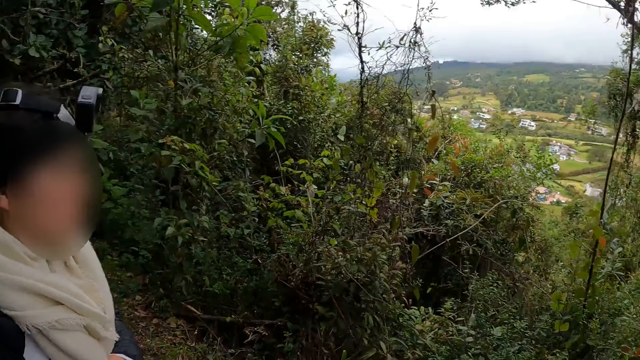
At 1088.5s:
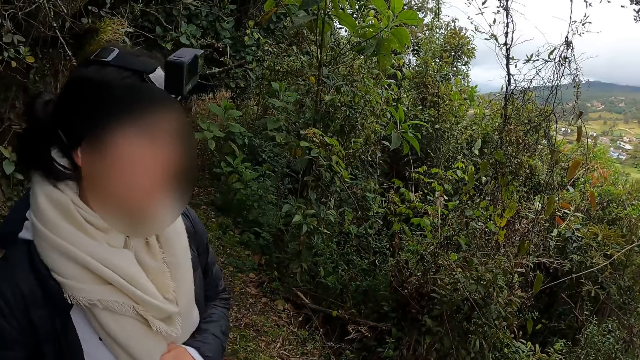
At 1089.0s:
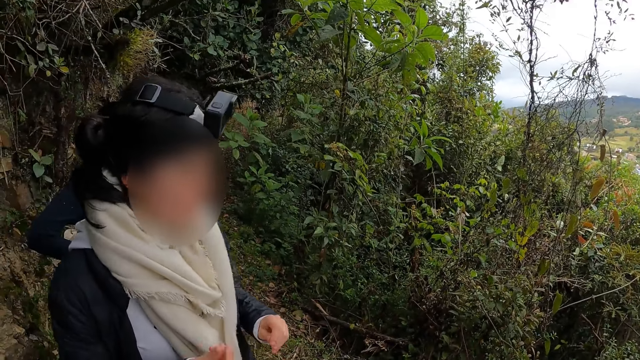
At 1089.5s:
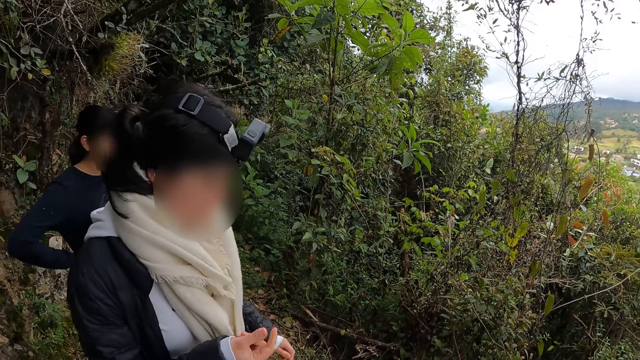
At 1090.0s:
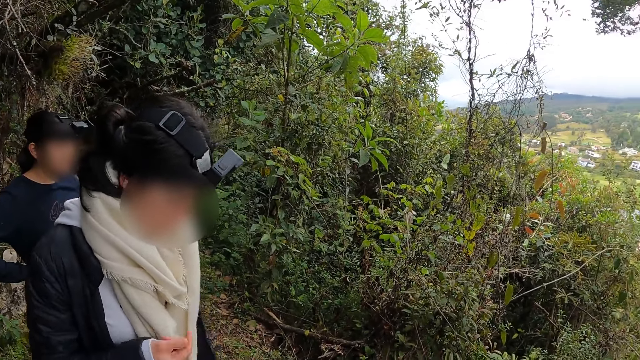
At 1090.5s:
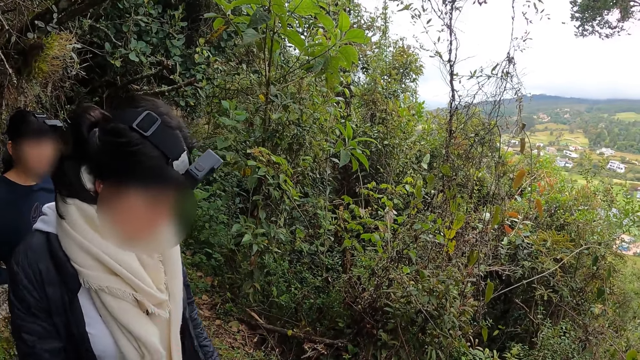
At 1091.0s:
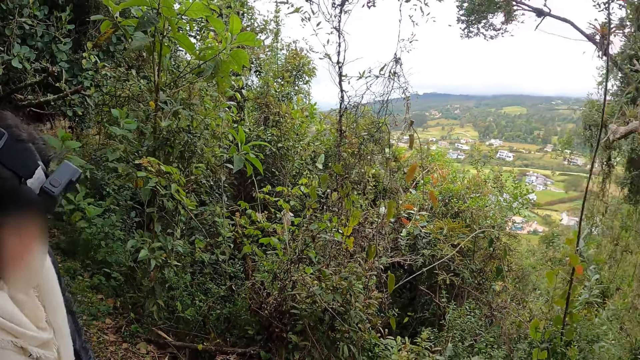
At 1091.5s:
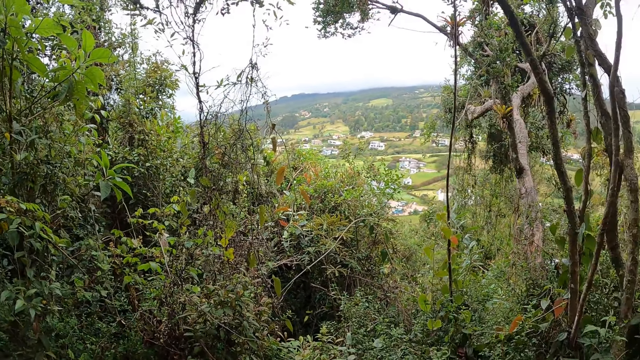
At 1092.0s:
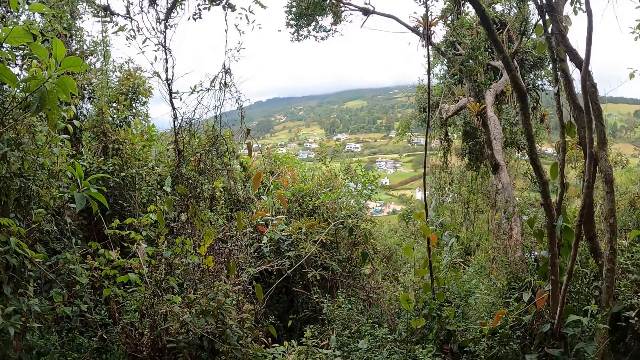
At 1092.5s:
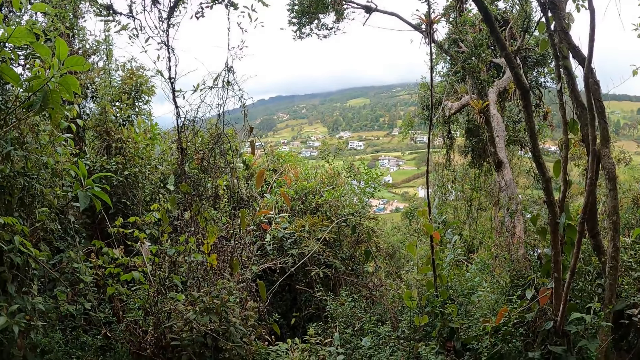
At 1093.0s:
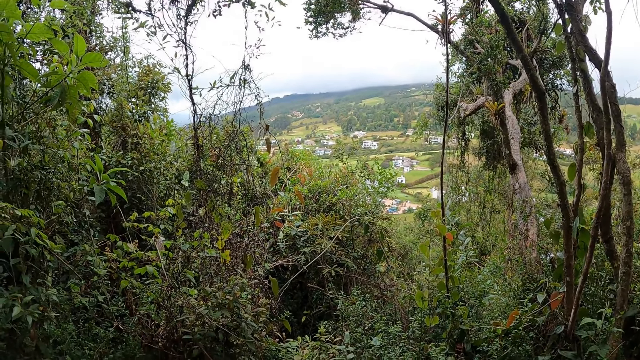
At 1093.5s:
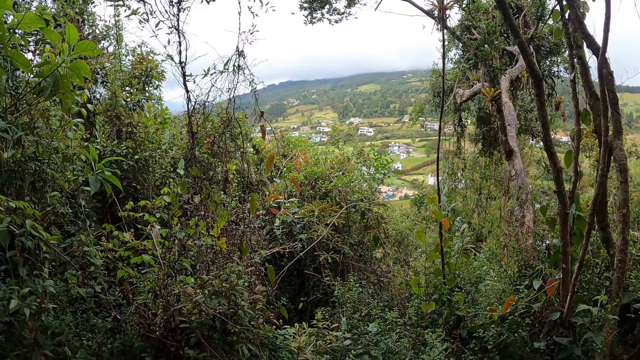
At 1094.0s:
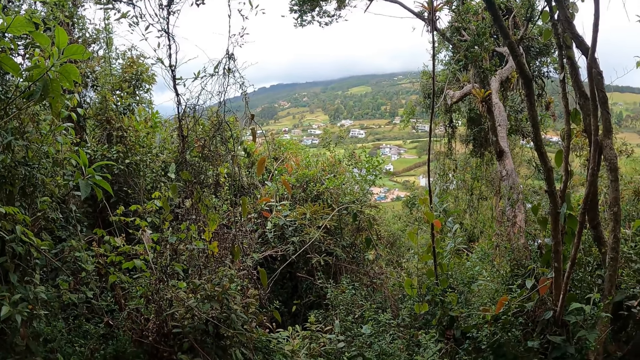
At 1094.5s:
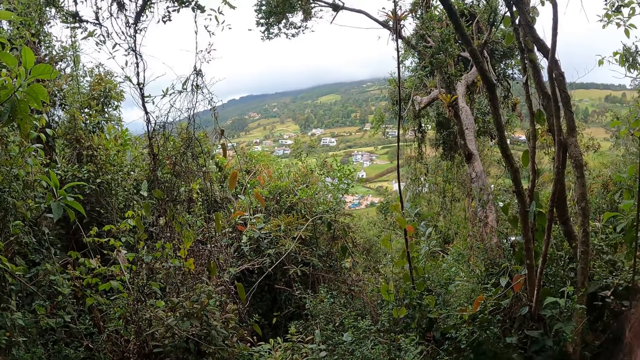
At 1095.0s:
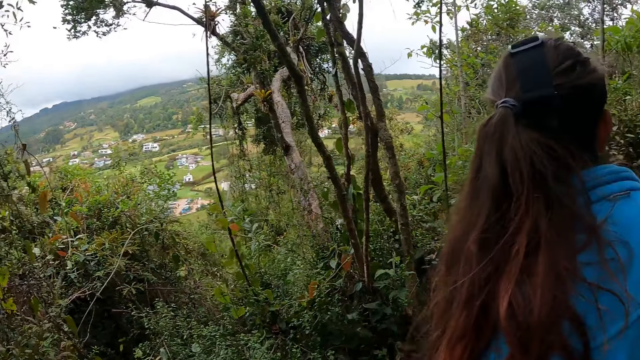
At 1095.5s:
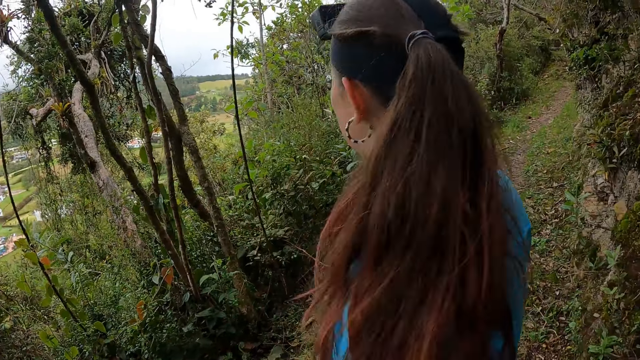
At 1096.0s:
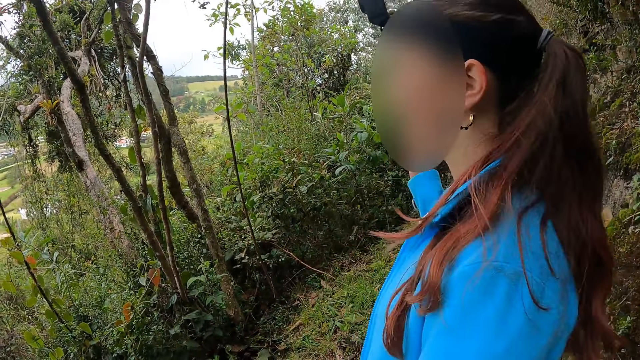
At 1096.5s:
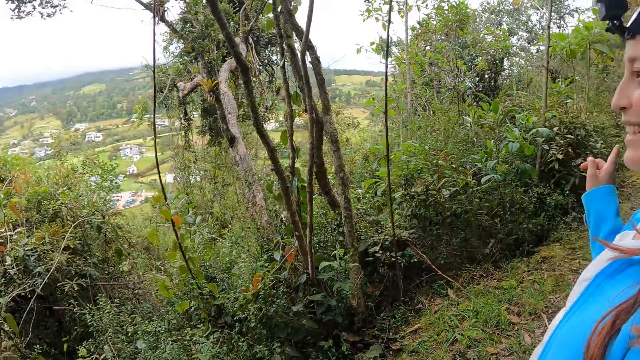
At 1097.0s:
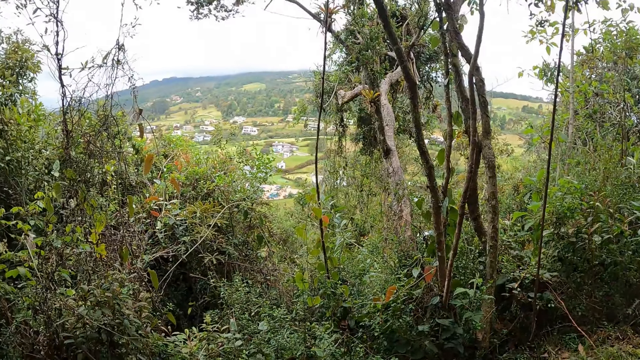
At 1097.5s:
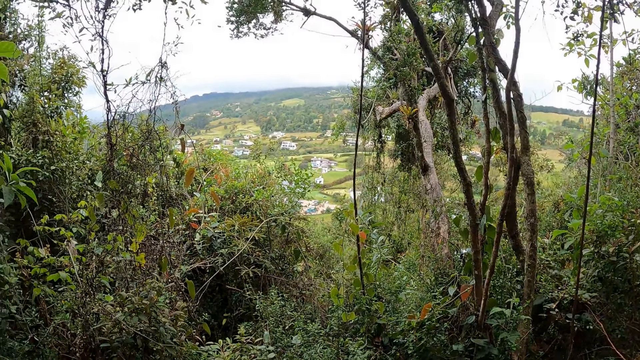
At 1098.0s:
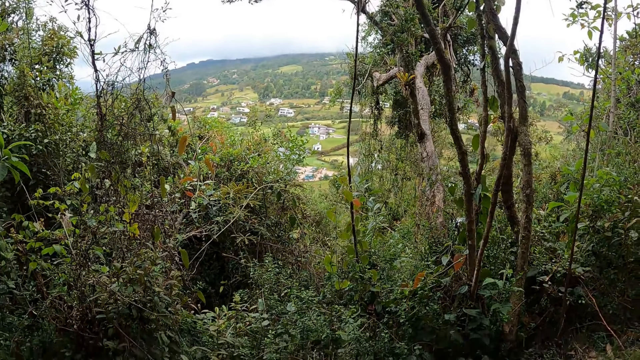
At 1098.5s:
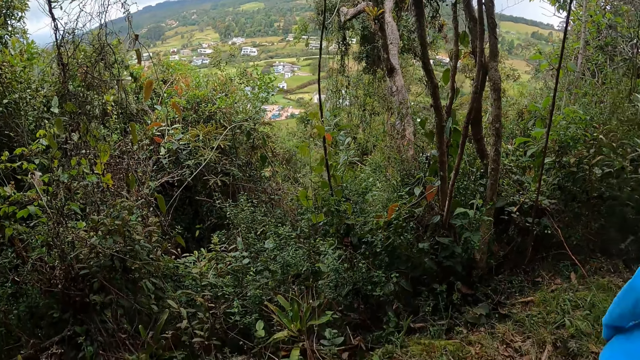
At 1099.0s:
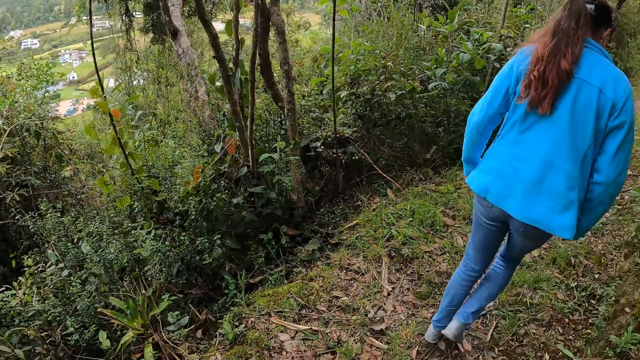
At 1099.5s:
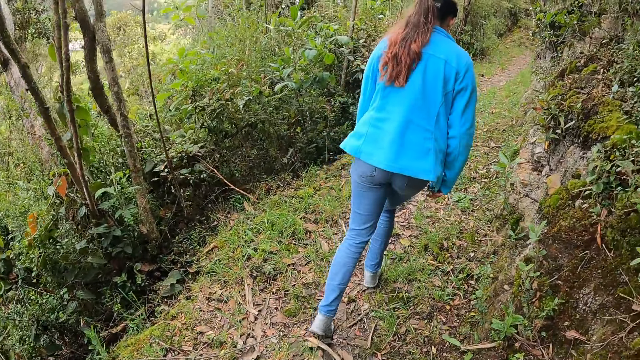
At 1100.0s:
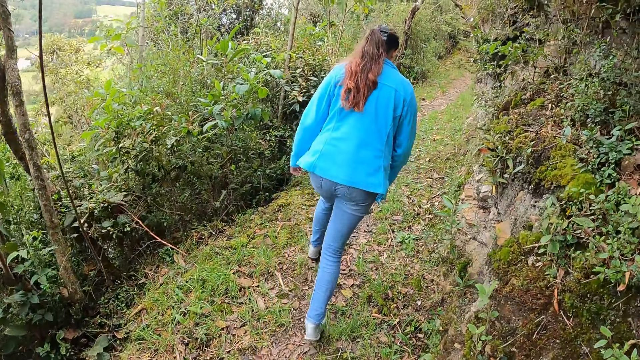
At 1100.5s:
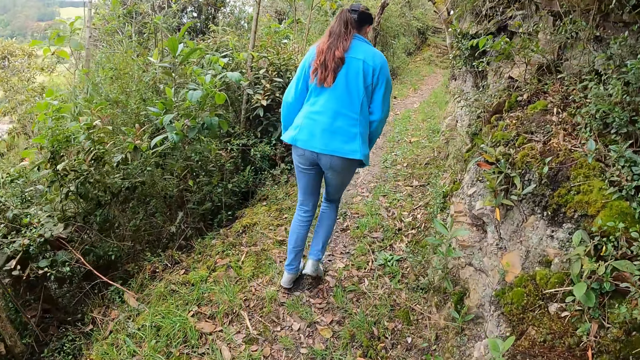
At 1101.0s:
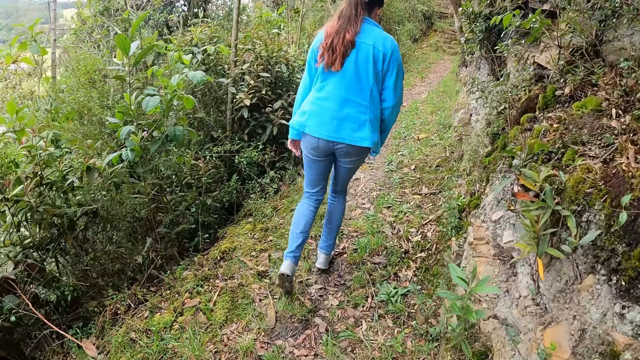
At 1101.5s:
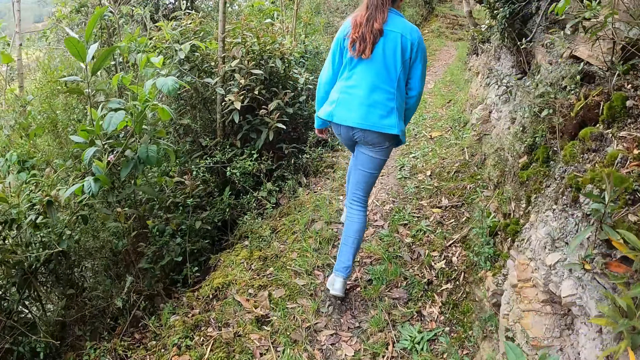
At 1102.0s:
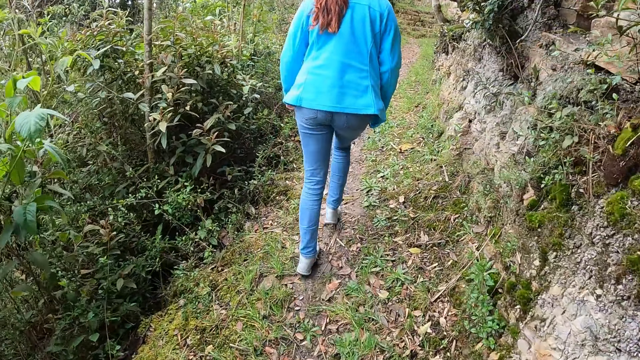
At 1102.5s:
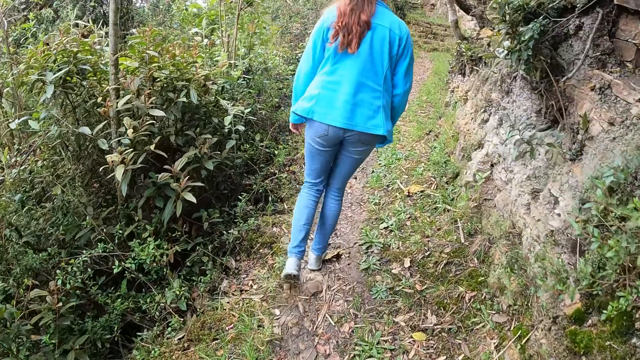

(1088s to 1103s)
The camera wearer looks at a woman. They look at the trees. A person gestures with her hands. The person walks up a hill along with the camera wearer. The camera wearer looks around.

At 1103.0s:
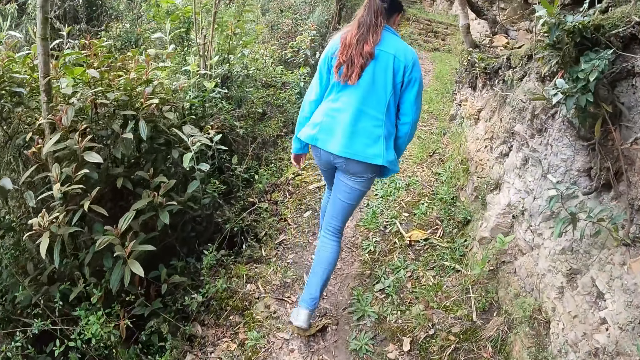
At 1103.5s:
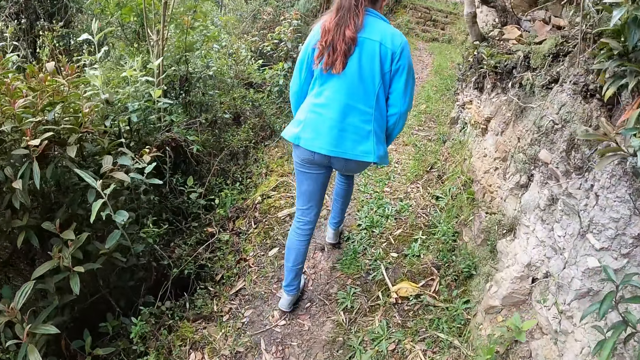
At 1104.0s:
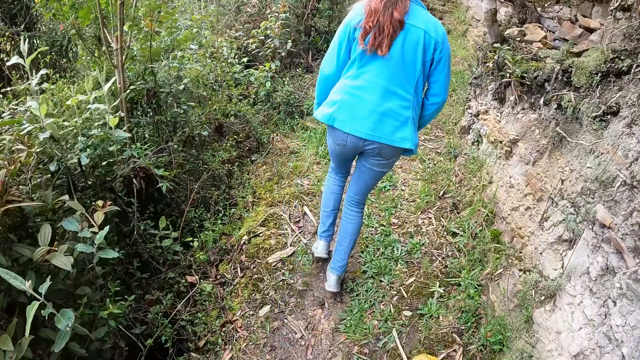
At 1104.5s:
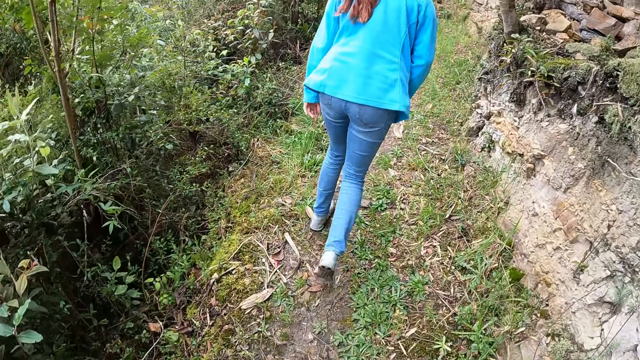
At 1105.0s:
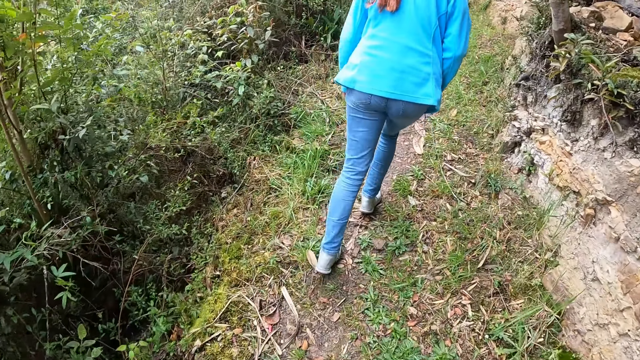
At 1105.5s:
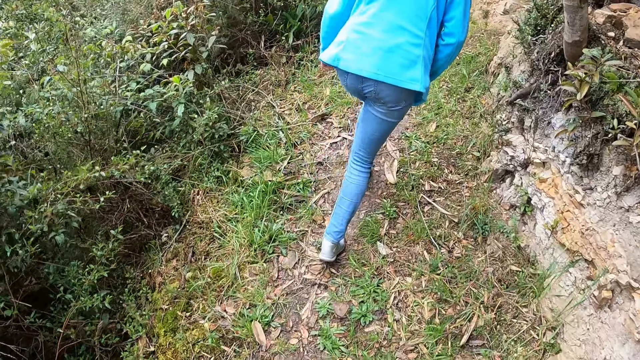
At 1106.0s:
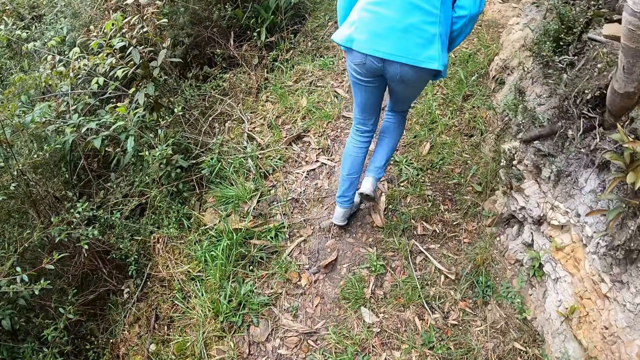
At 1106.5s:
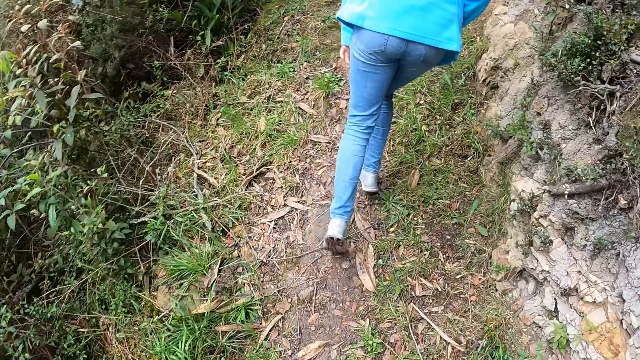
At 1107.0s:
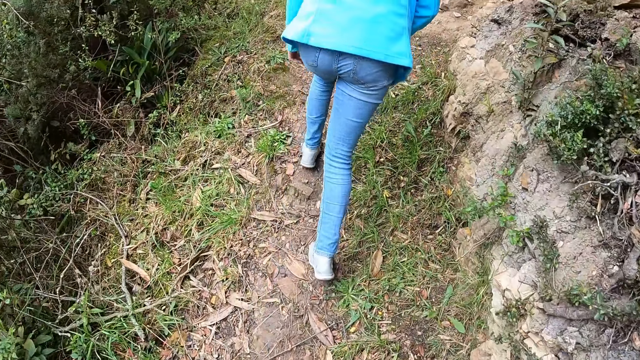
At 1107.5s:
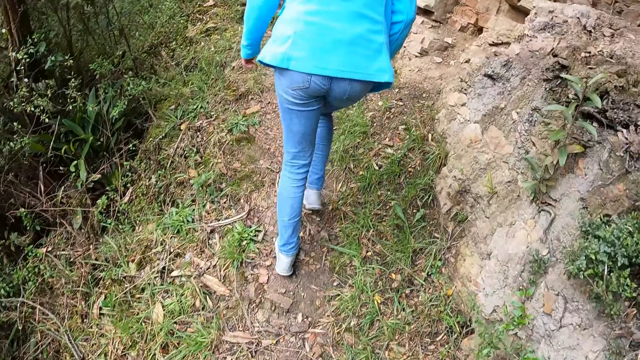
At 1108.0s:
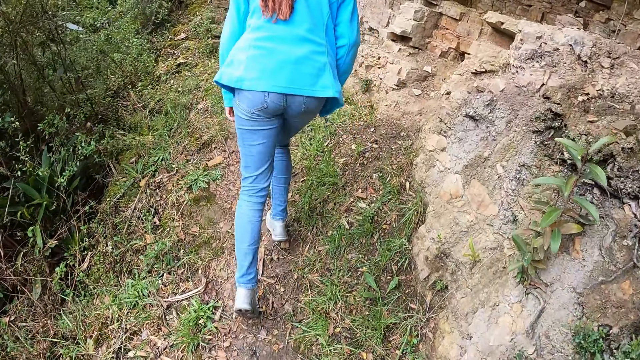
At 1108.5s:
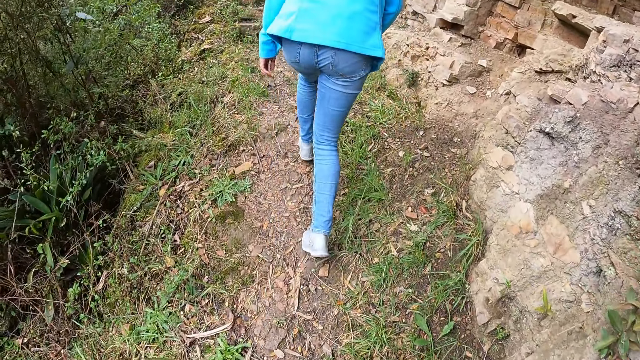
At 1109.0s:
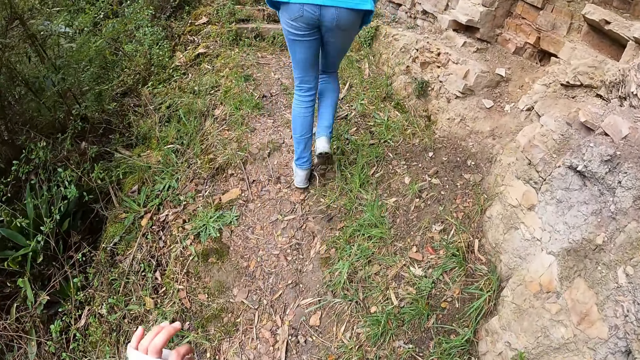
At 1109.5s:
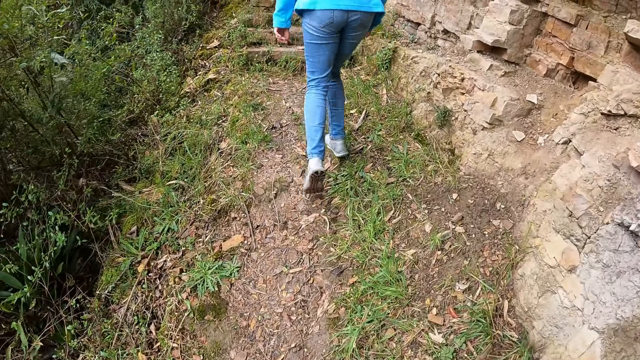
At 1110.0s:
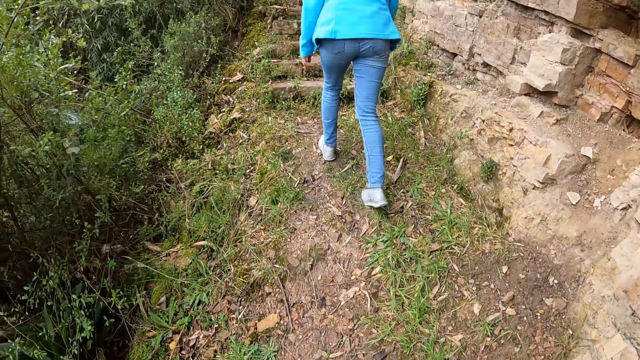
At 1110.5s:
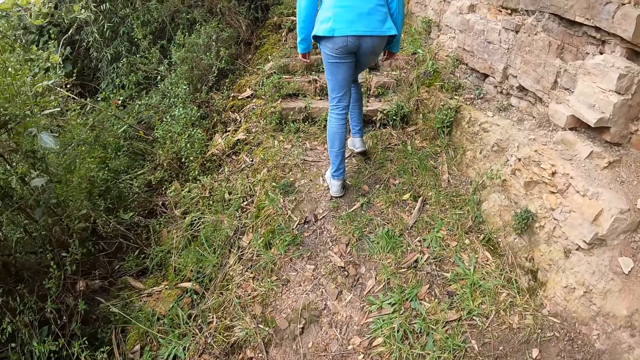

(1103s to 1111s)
The camera wearer gestures with her hands. A person walks in the forest.
